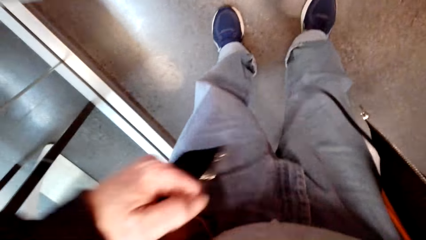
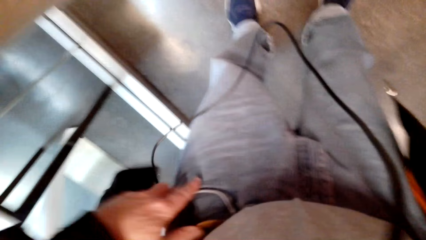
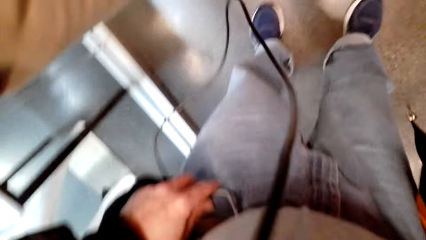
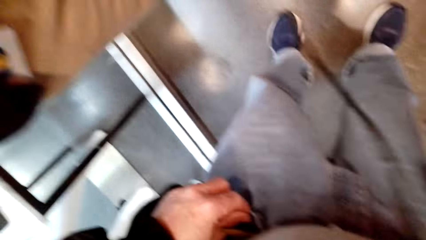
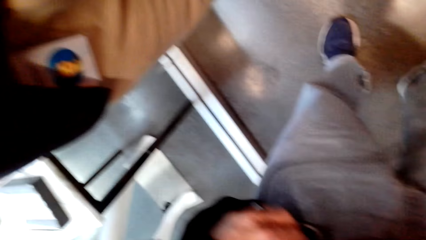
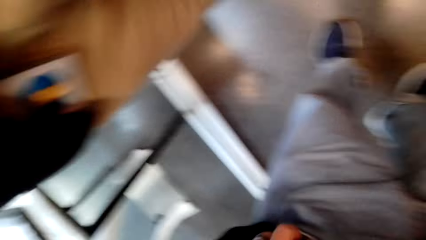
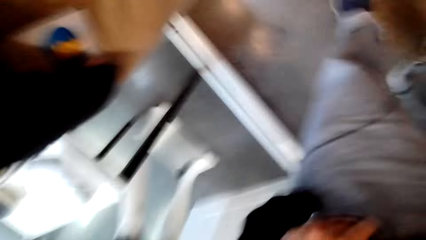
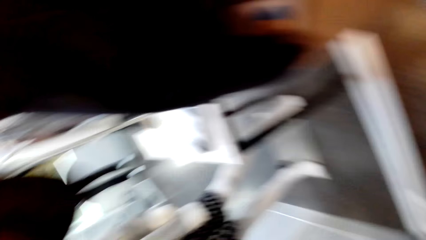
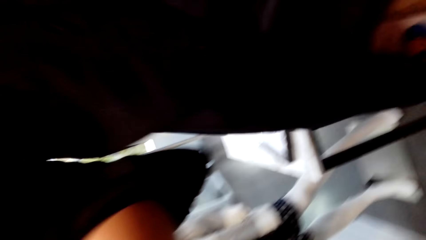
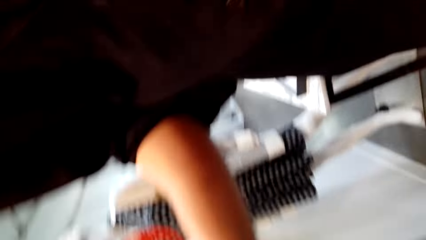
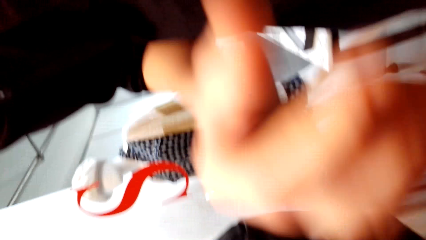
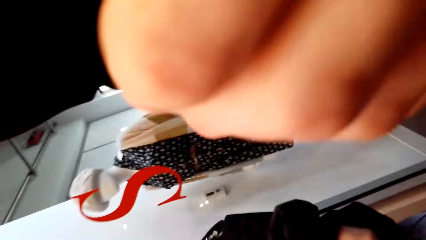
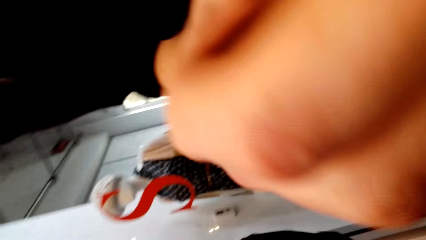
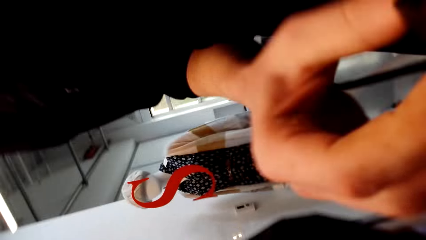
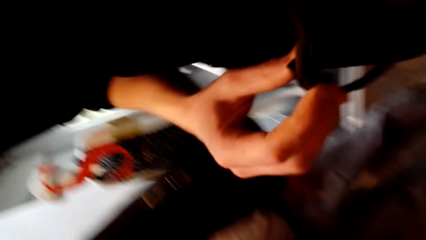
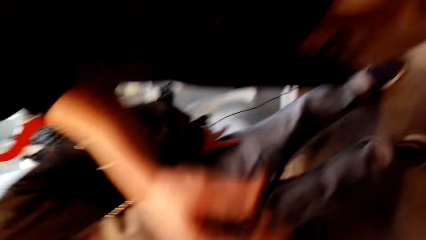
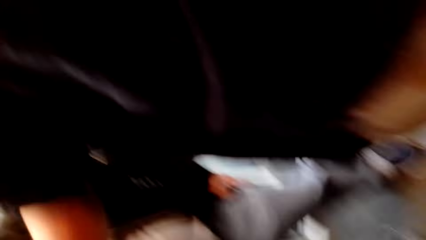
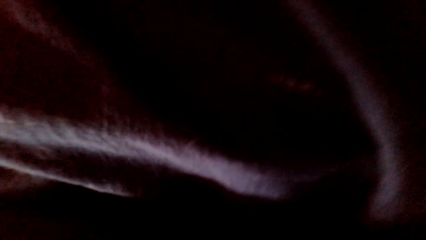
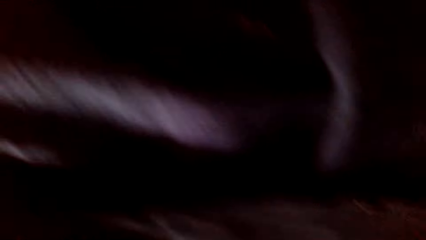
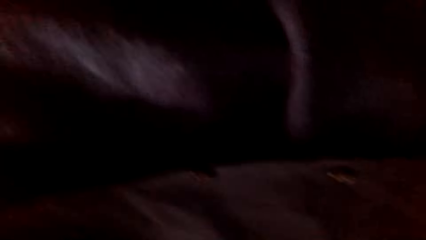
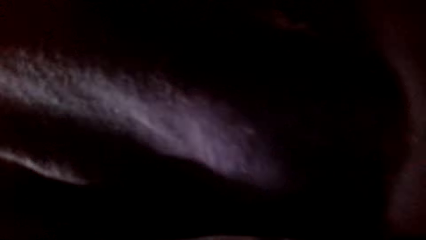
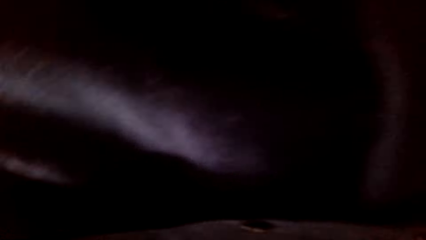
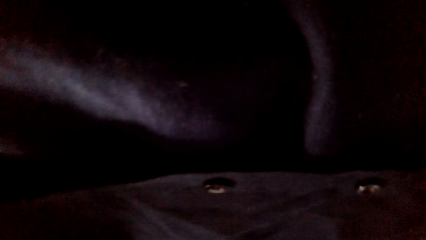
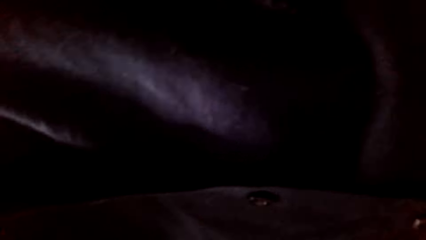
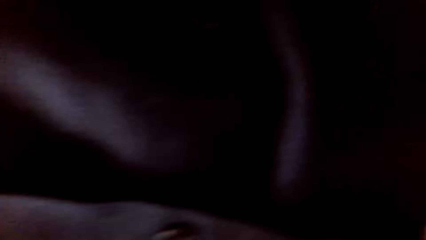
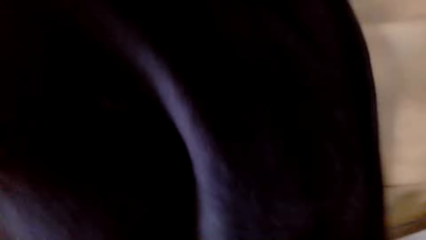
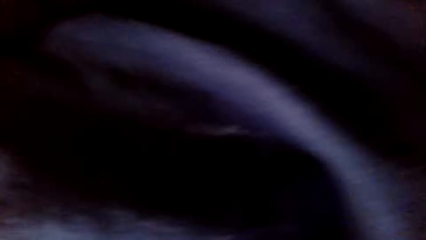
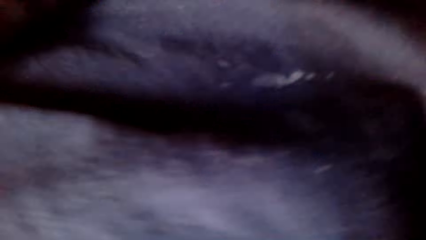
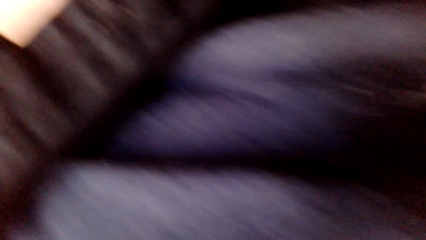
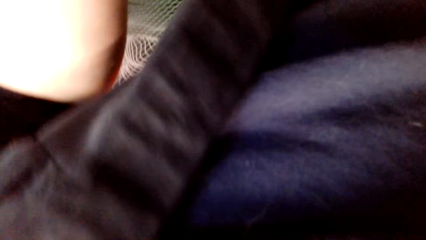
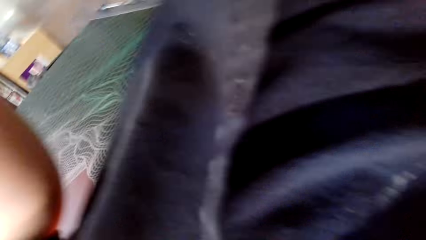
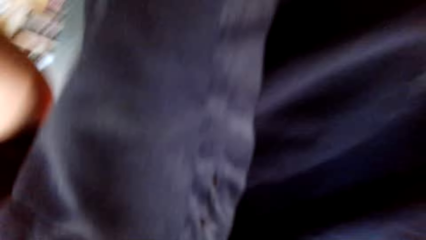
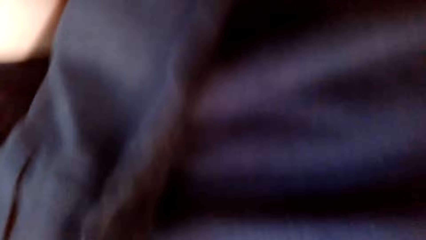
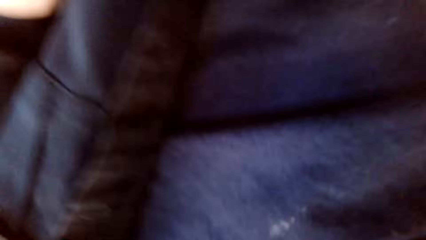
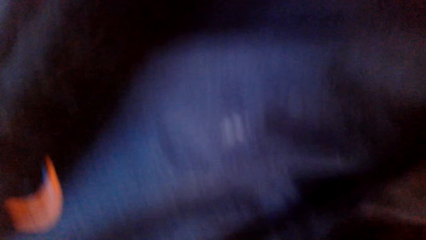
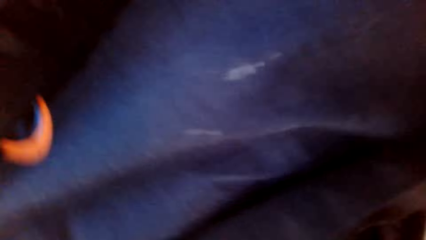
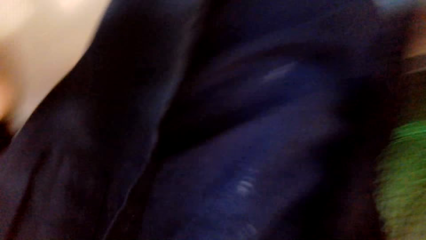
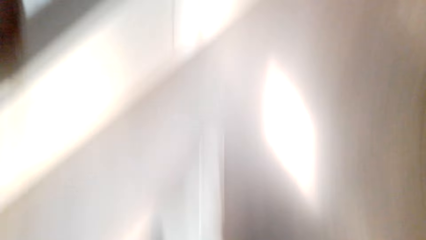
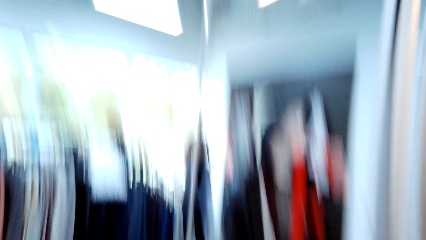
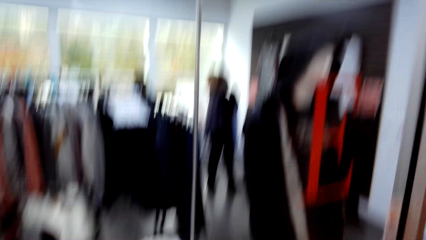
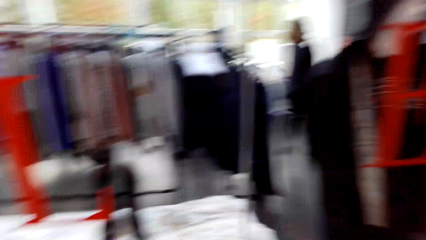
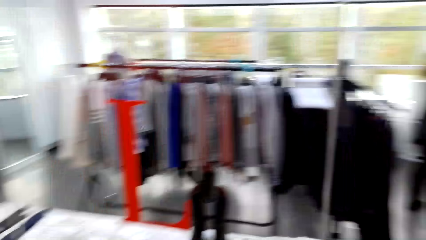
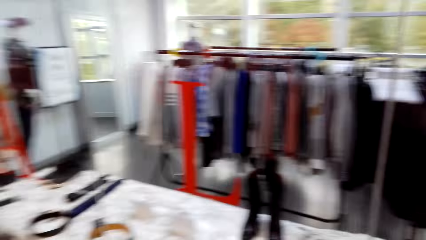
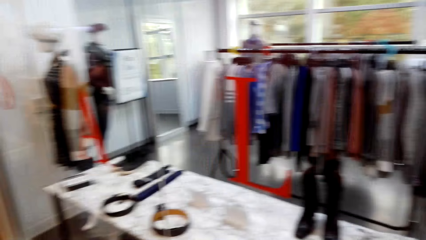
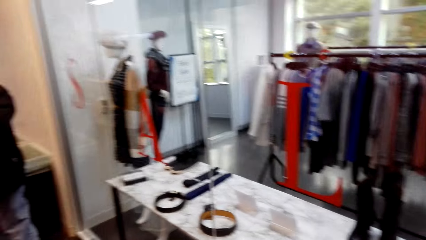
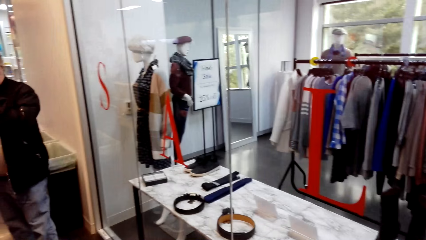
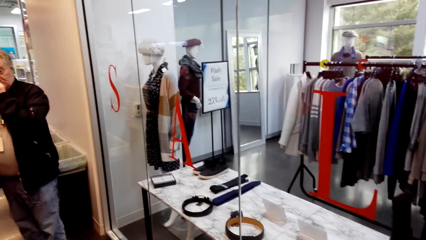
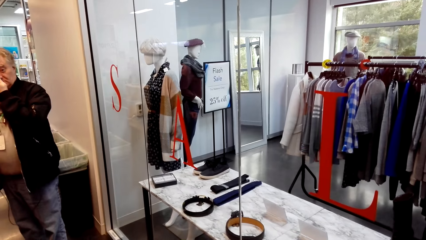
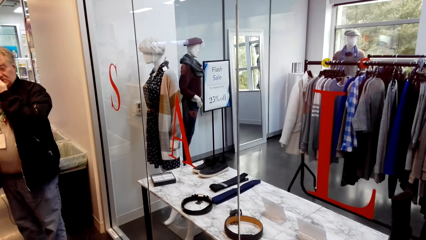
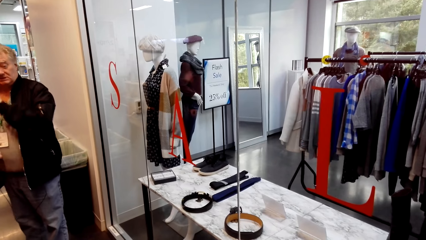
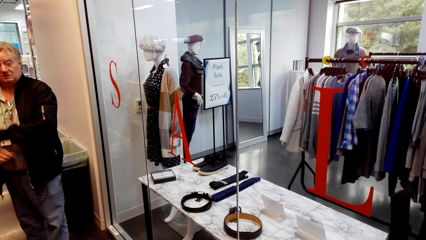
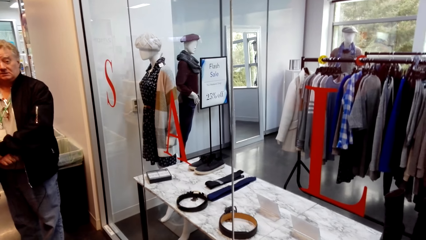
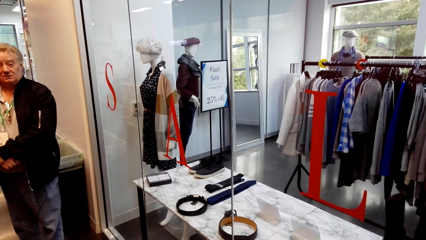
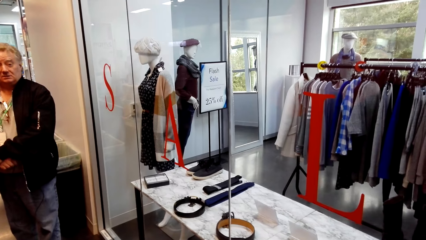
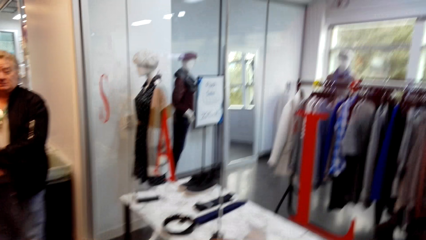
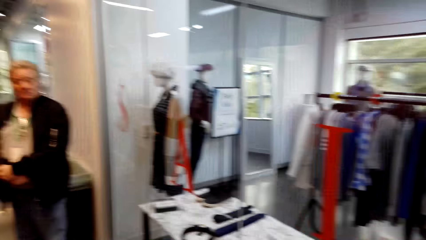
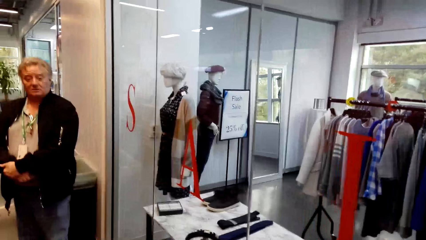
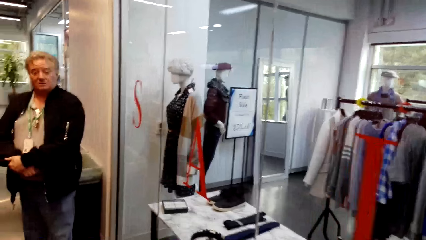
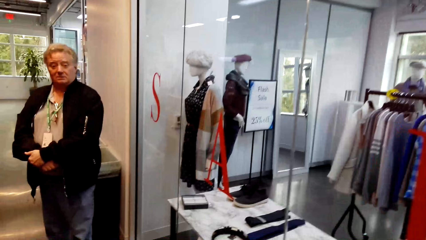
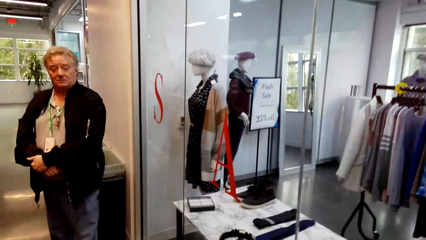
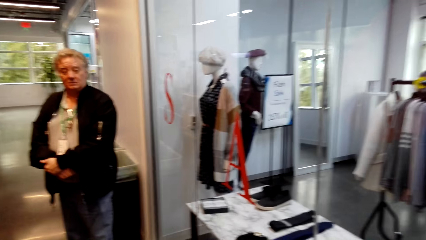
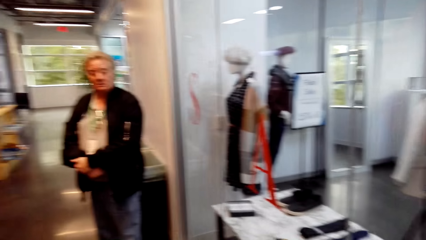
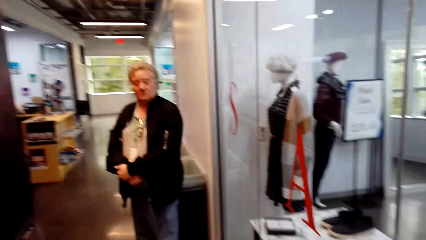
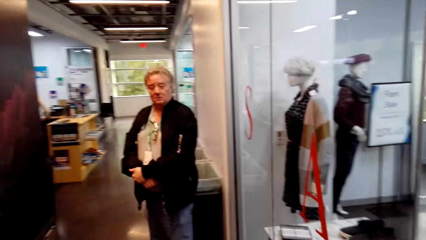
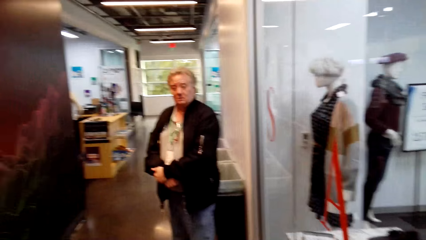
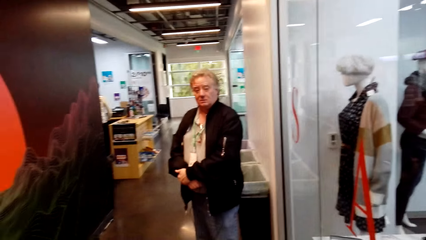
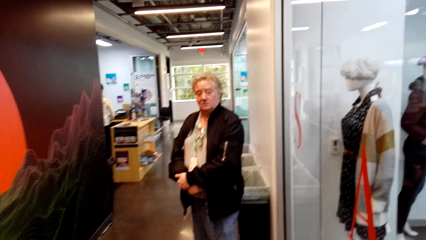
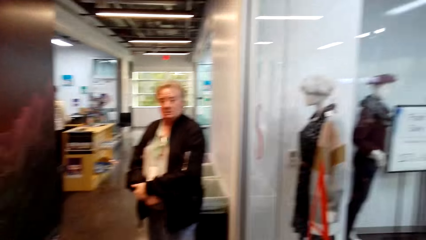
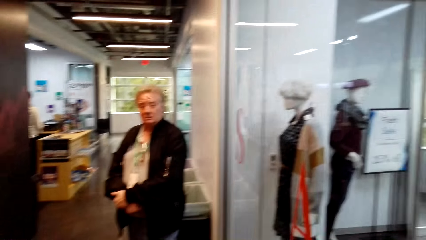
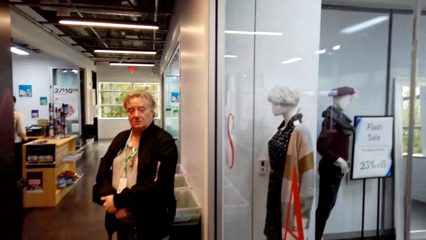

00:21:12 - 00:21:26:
The camera wearer moves his jacket. He holds the trouser. He touches the pocket. A man holds something. Another man touches his face. The other man holds the other hand. A person stands in the shop.
